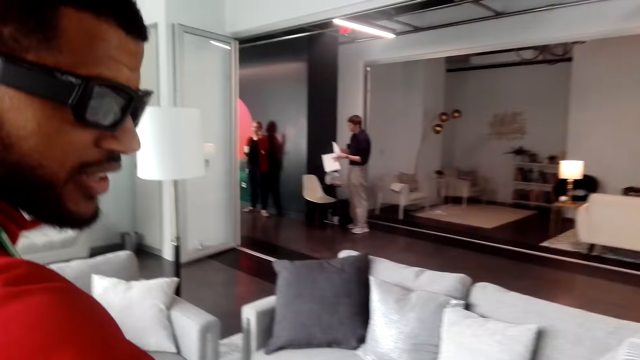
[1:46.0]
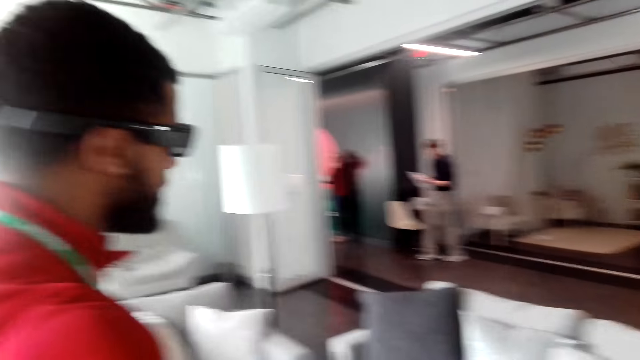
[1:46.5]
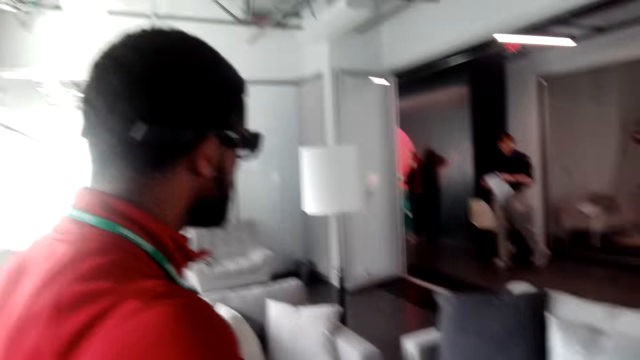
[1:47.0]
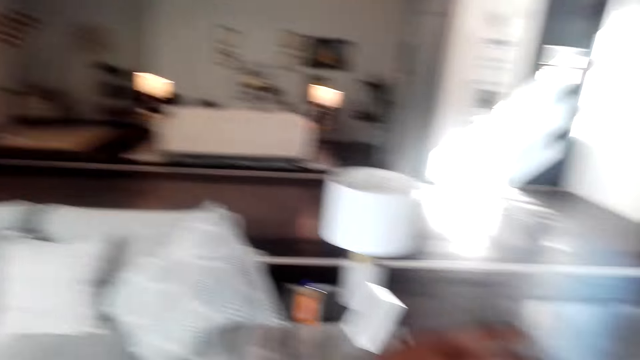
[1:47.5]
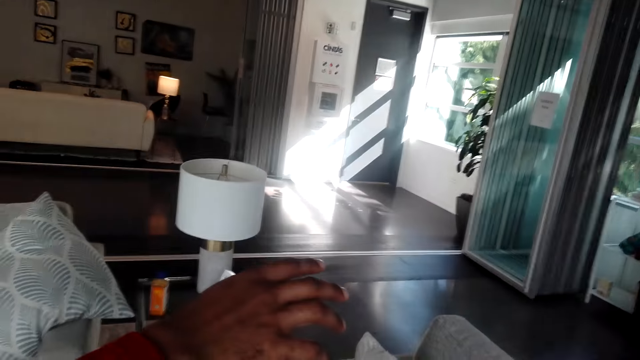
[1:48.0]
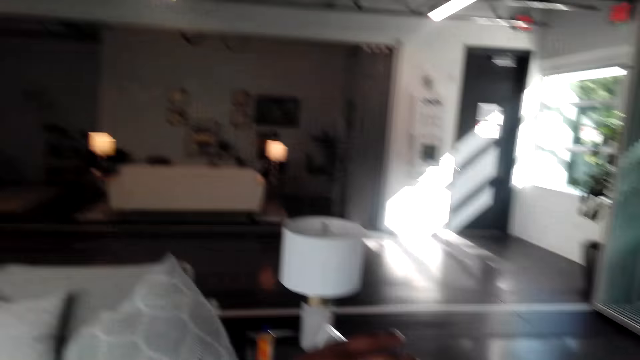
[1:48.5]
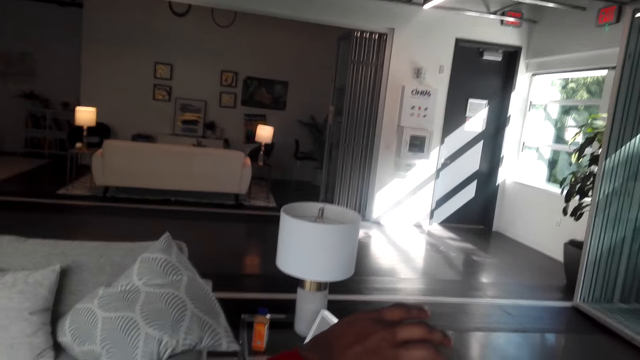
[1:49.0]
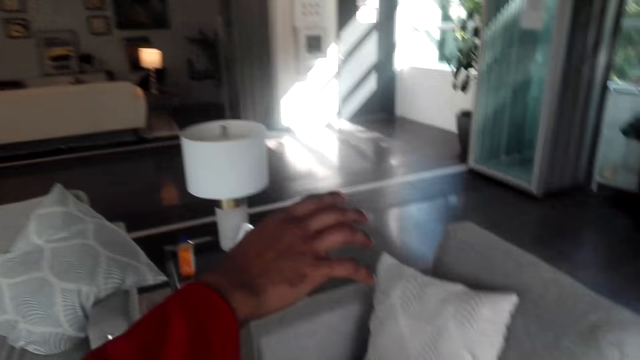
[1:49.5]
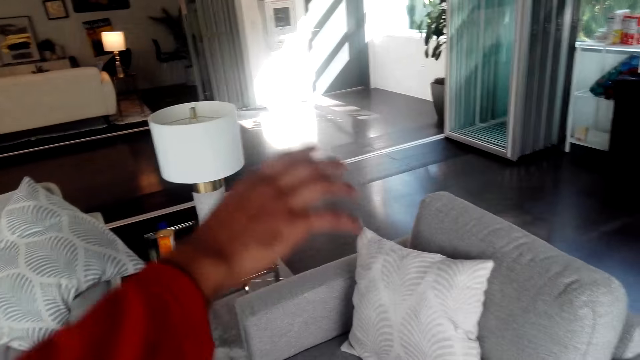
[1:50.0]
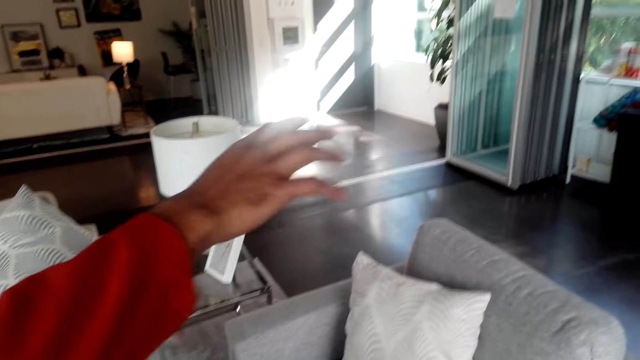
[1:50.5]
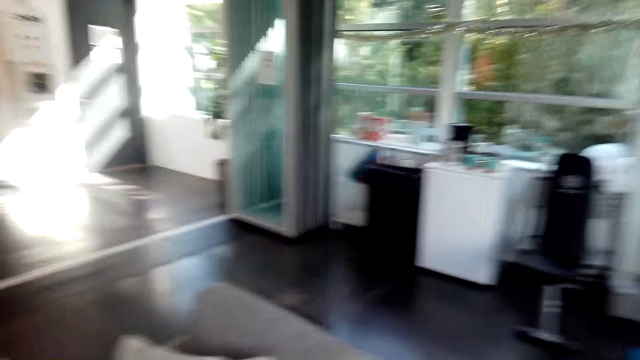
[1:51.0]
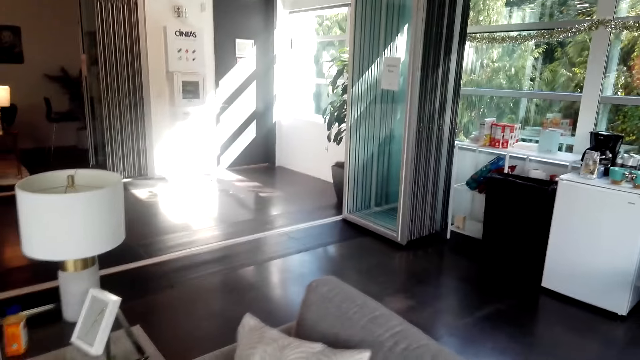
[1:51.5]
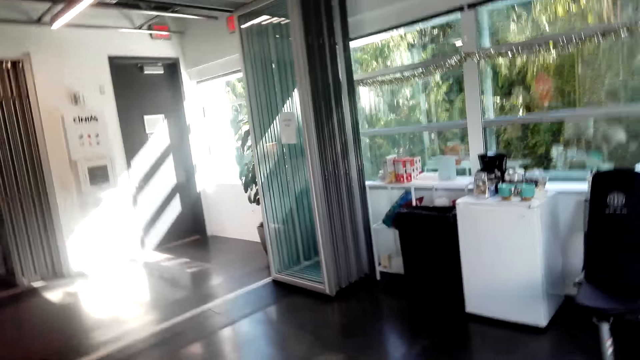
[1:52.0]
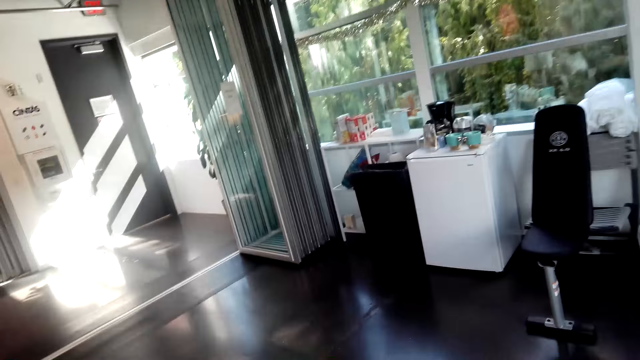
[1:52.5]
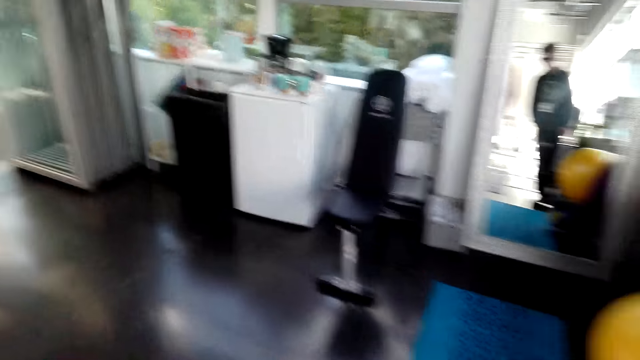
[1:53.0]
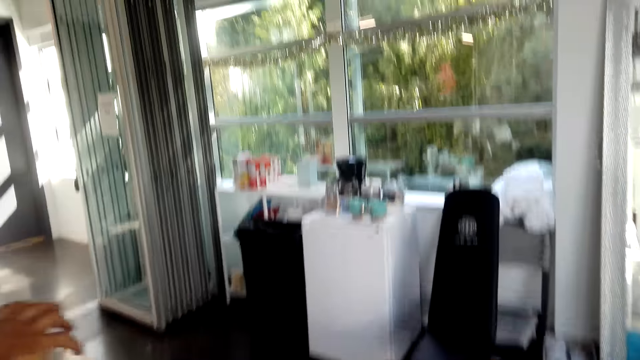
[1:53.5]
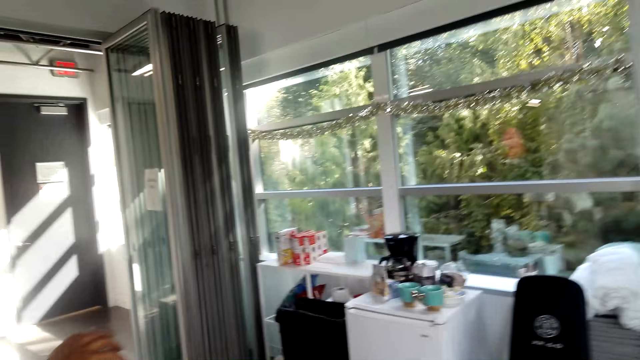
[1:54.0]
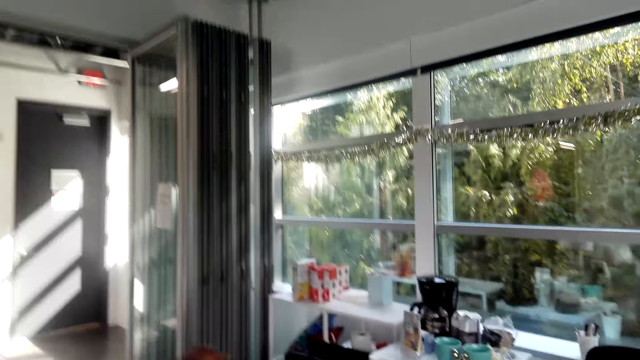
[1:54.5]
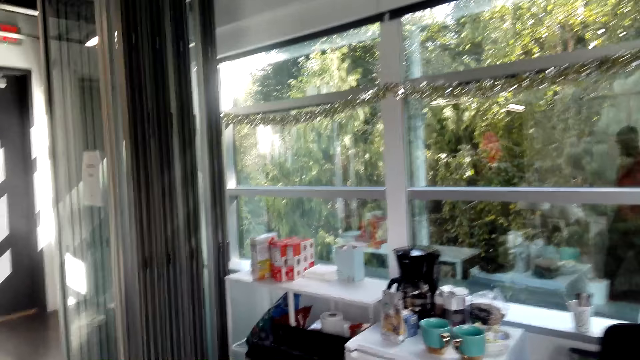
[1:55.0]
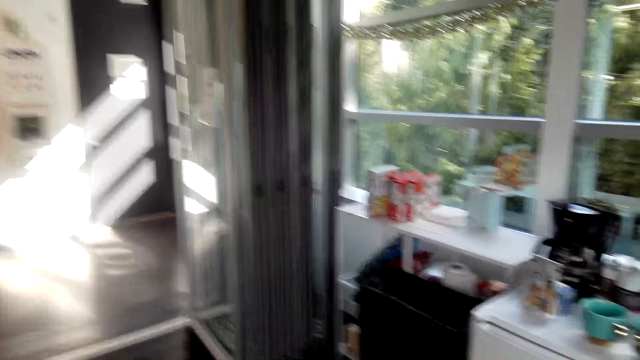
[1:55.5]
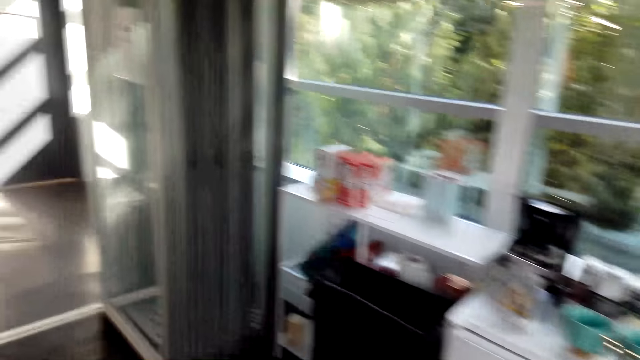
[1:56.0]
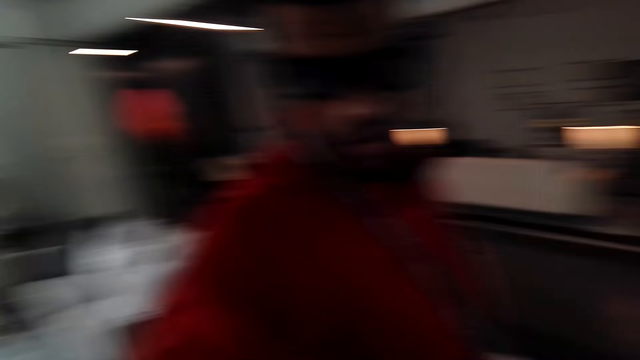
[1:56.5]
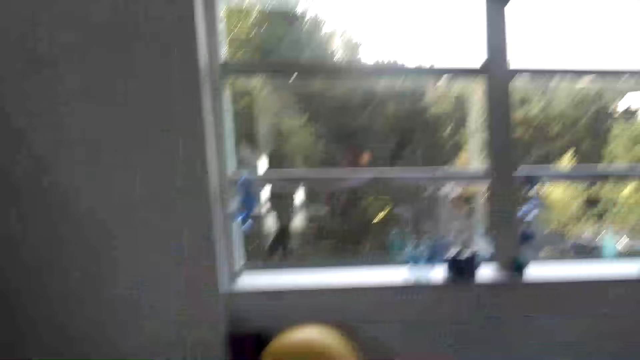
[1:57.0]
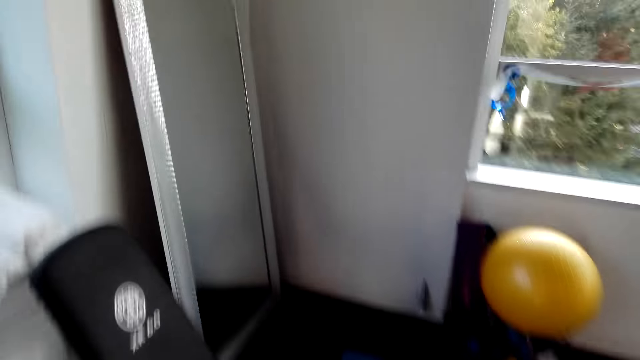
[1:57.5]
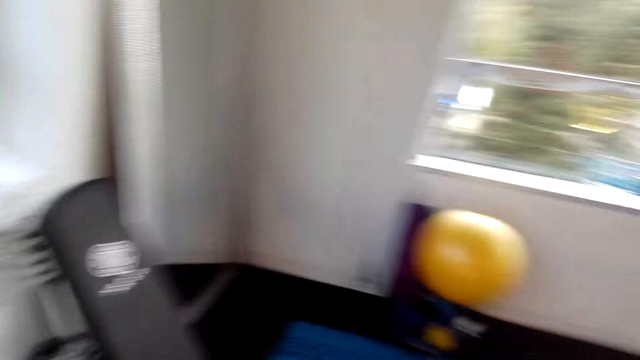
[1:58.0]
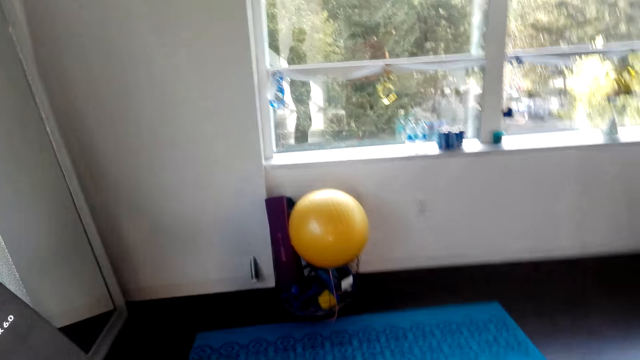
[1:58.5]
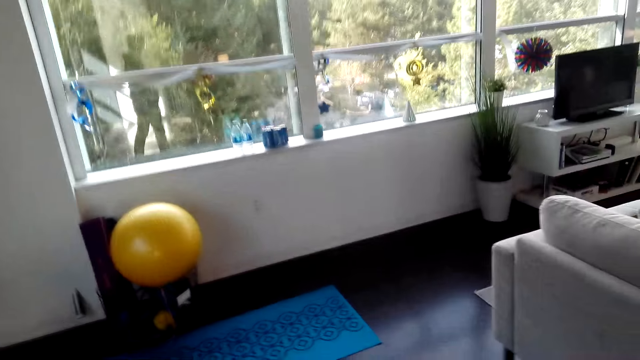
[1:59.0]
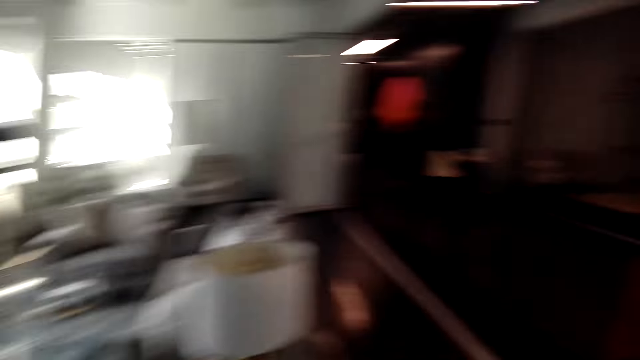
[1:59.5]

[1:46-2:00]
A man looks at the papers and moves around. A person points around the house with his hand. Another man moves a hand. The camera wearer looks around. The other man moves a hand. The camera wearer looks around.

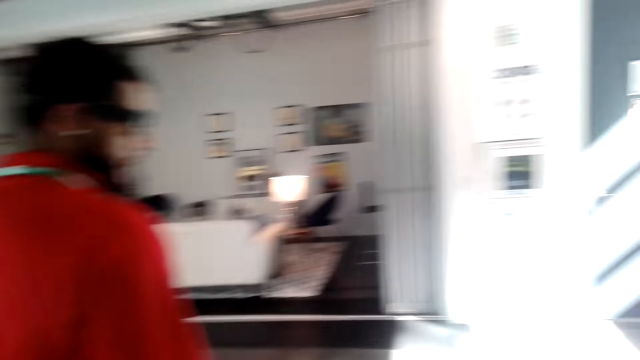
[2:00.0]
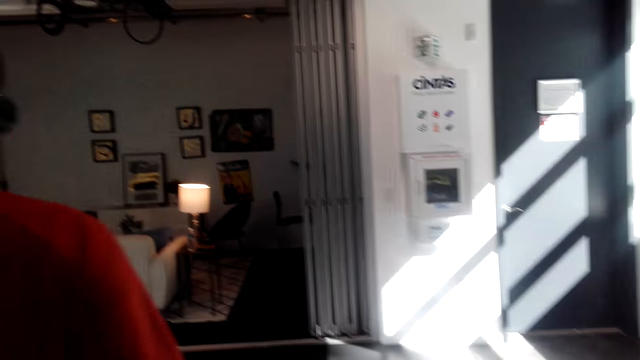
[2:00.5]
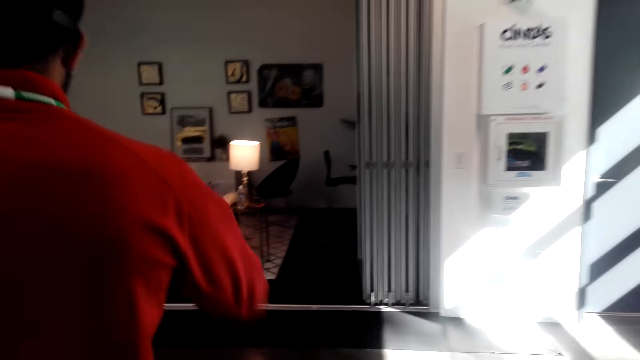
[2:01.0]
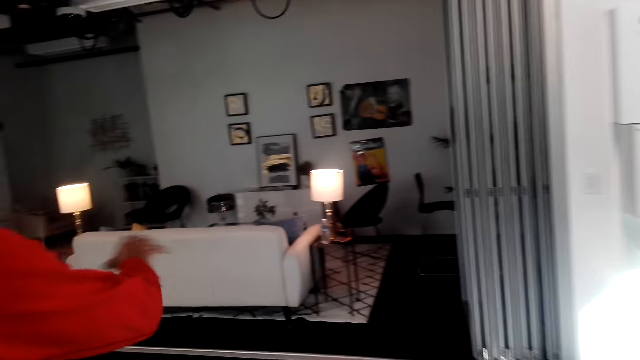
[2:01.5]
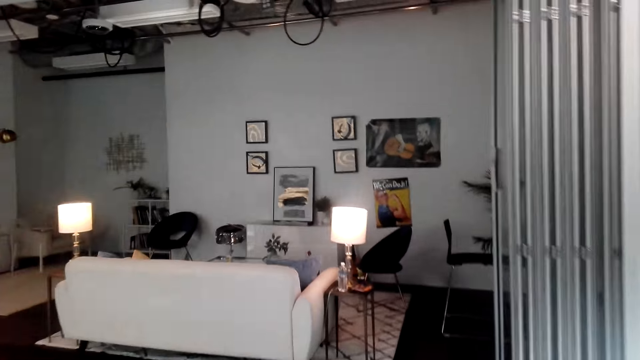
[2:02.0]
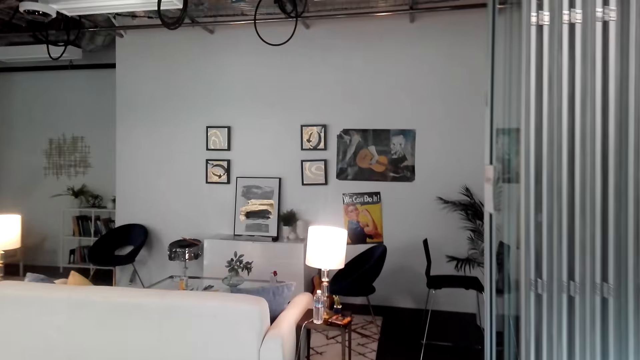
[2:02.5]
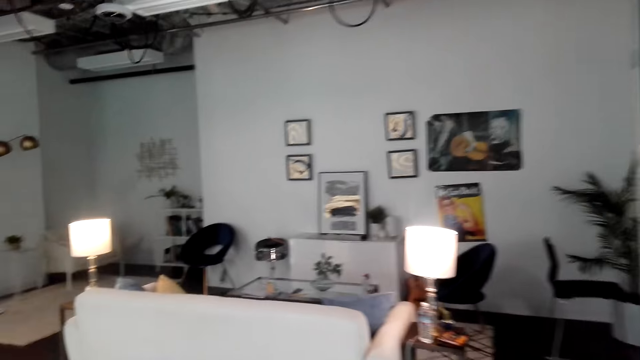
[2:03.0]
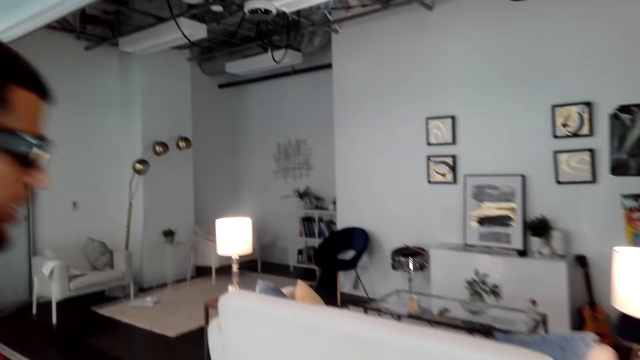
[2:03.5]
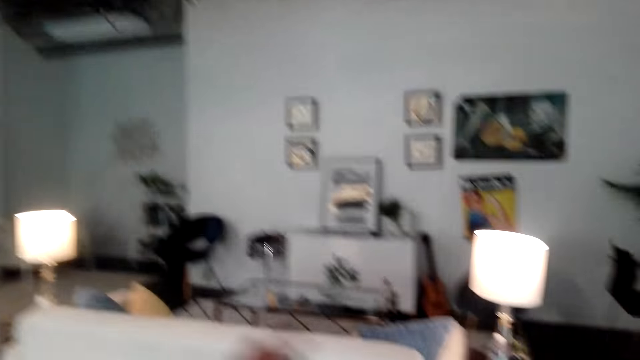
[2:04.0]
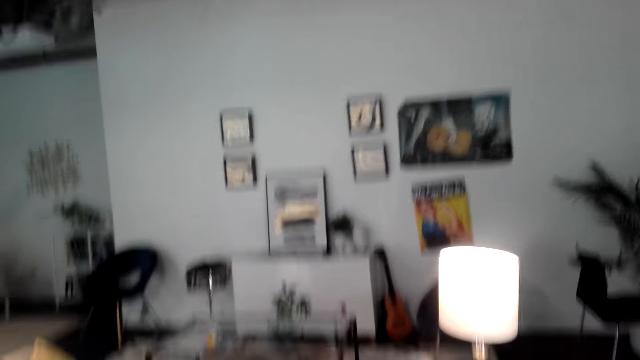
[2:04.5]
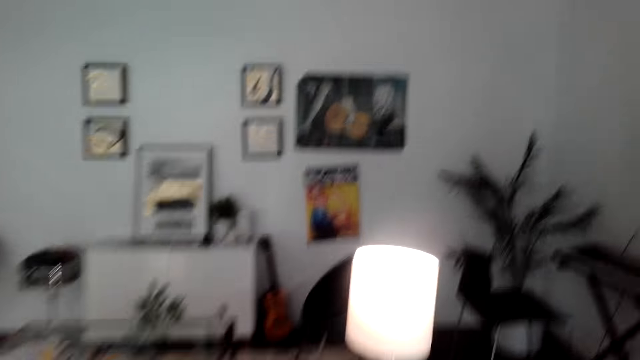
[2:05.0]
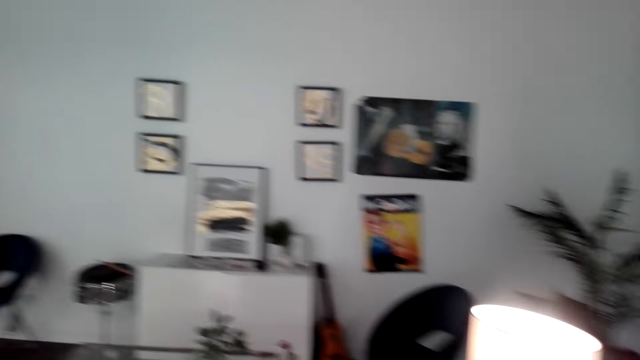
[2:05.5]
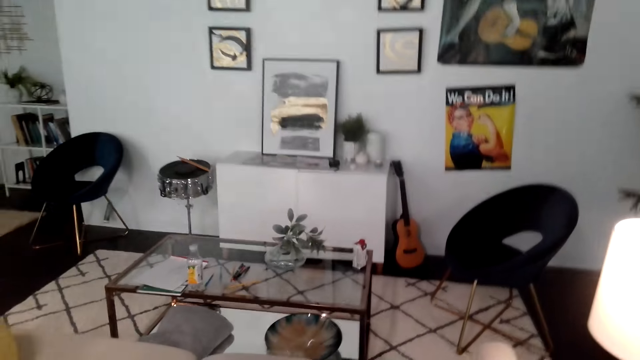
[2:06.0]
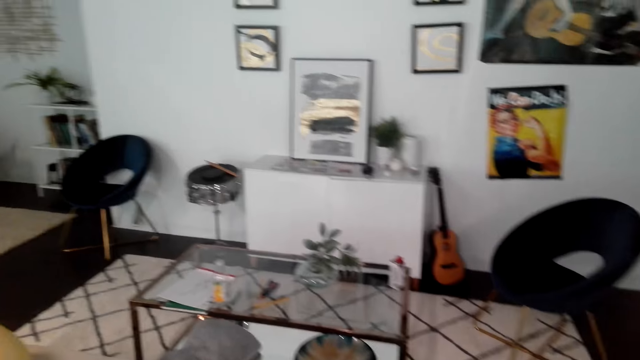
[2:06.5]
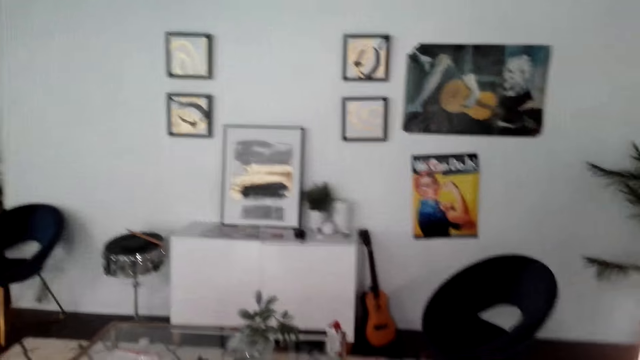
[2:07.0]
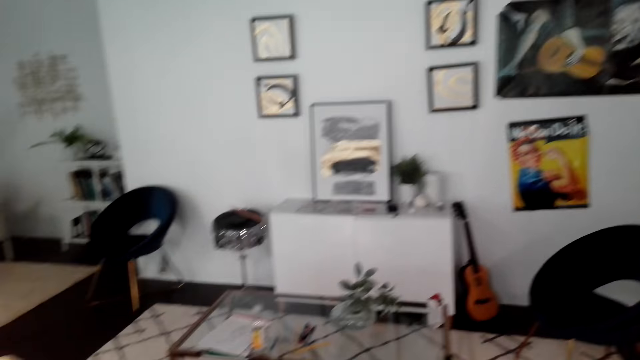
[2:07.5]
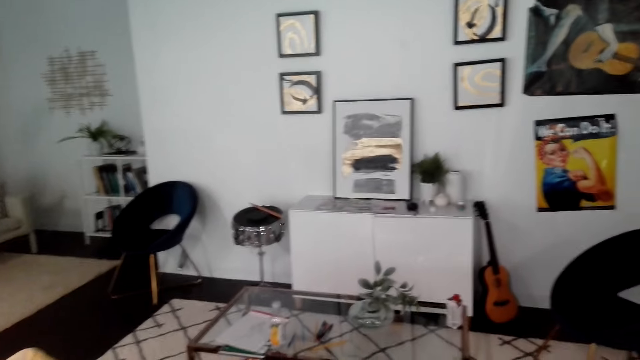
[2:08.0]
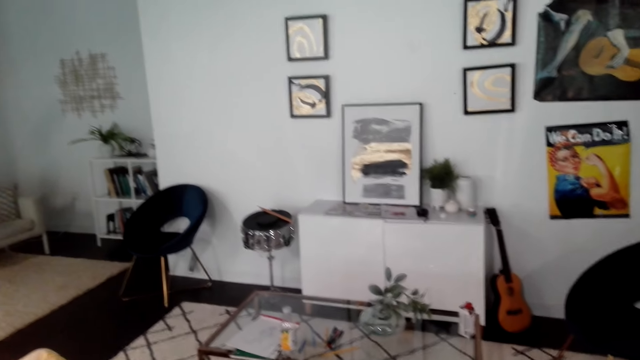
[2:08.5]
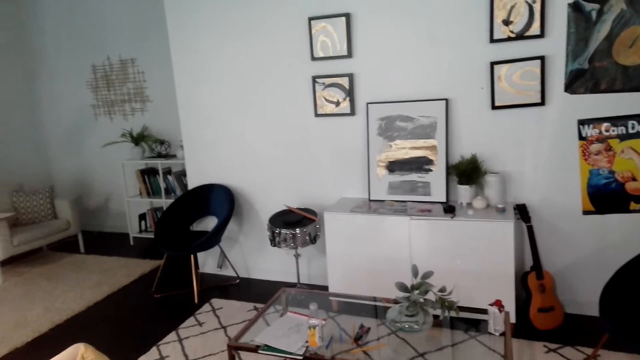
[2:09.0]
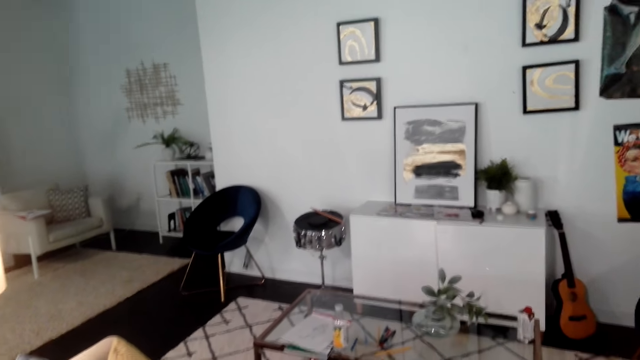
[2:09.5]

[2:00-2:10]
A man moves around and moves a hand. The camera wearer looks around.
